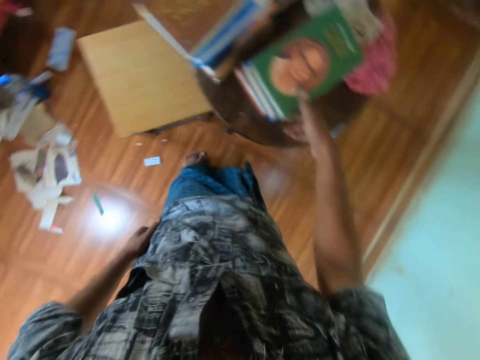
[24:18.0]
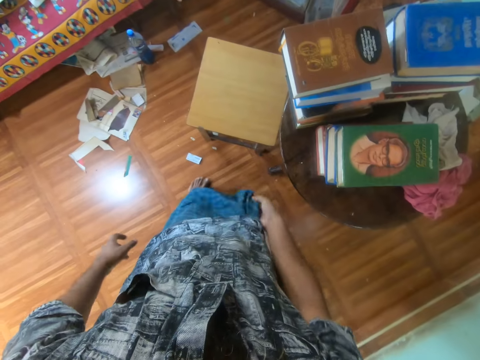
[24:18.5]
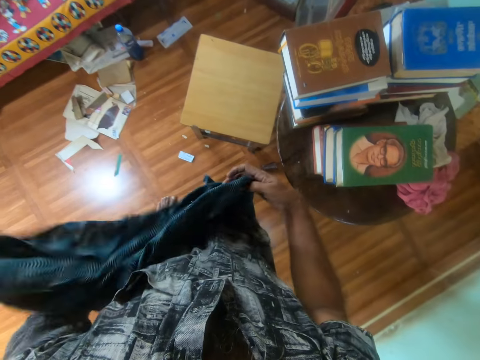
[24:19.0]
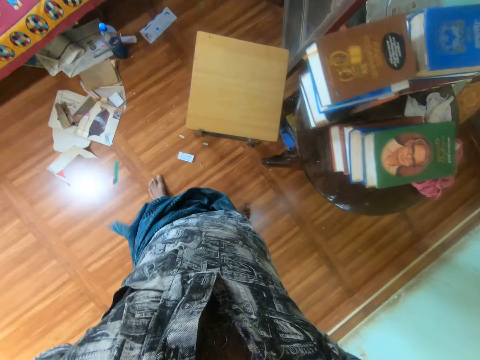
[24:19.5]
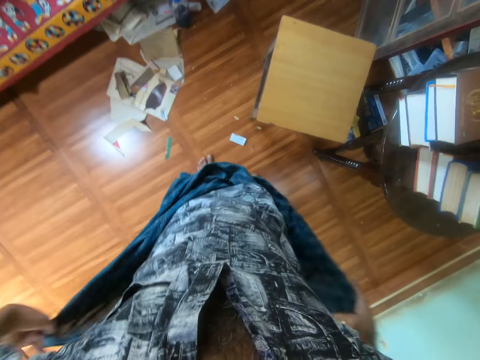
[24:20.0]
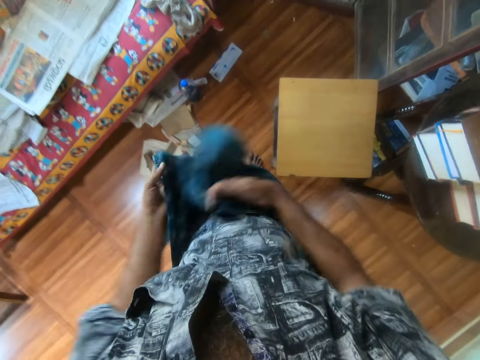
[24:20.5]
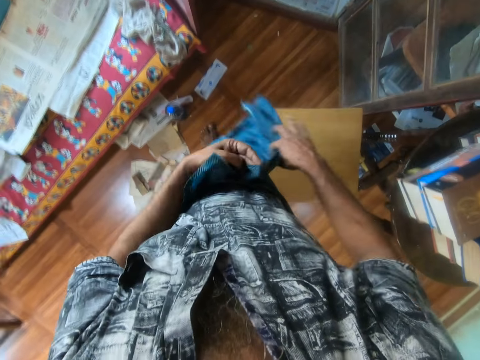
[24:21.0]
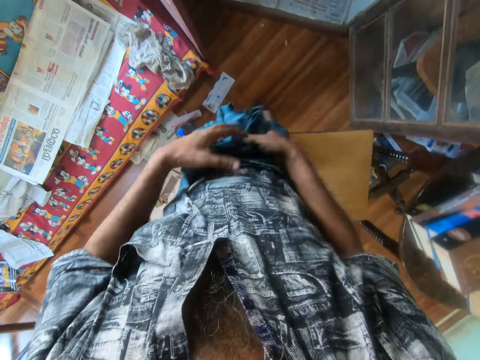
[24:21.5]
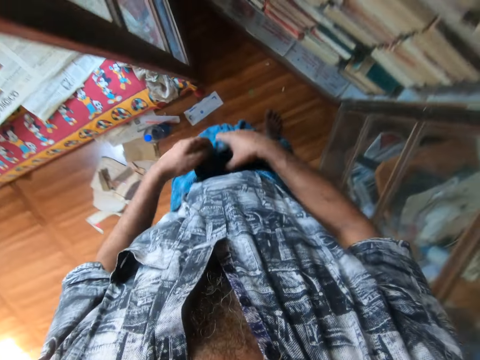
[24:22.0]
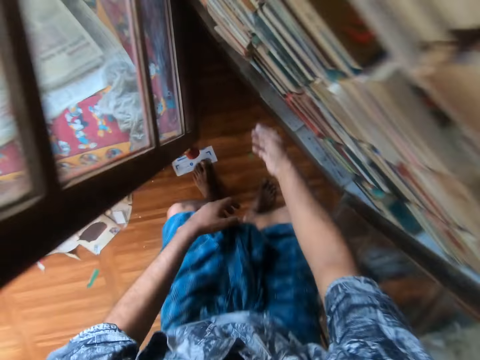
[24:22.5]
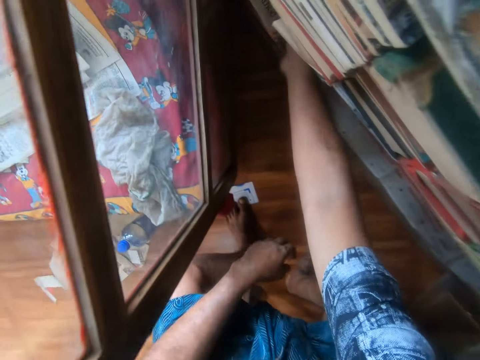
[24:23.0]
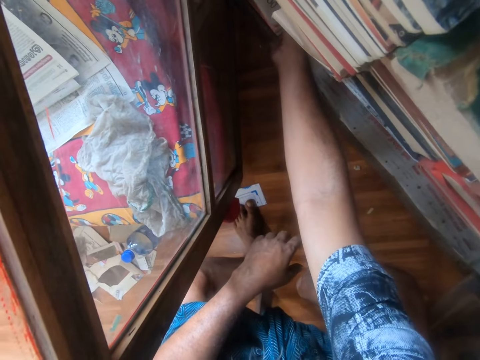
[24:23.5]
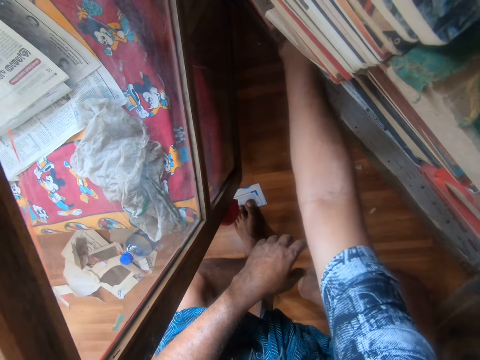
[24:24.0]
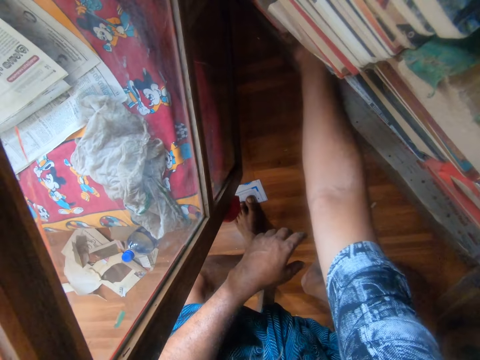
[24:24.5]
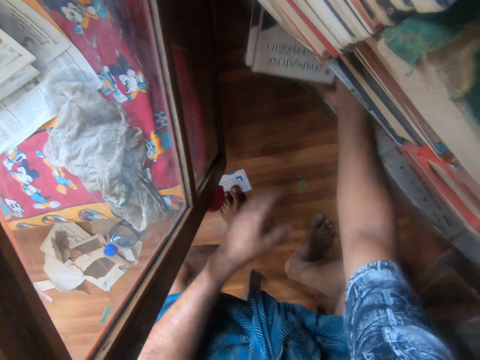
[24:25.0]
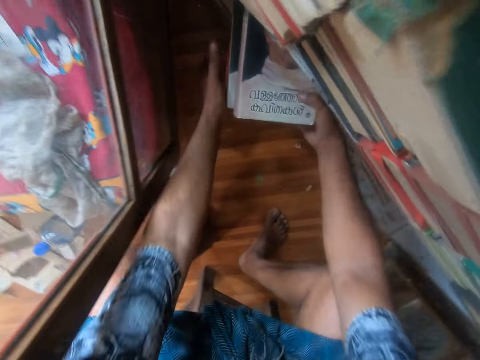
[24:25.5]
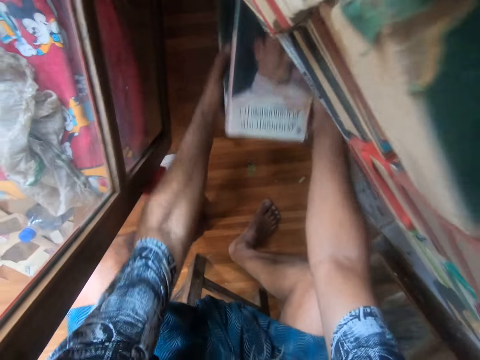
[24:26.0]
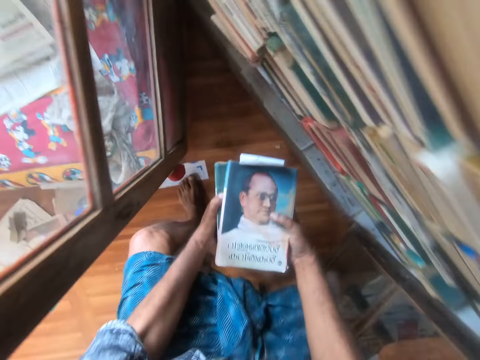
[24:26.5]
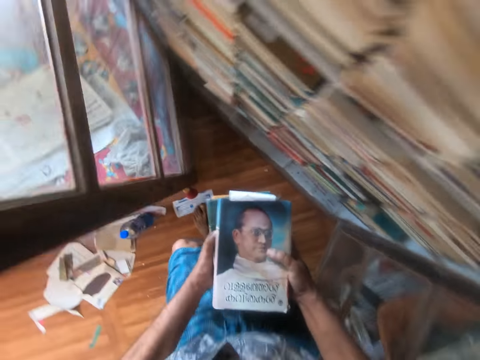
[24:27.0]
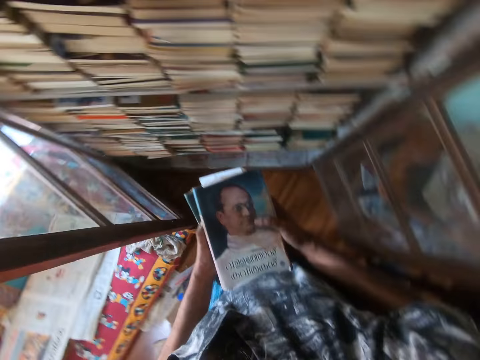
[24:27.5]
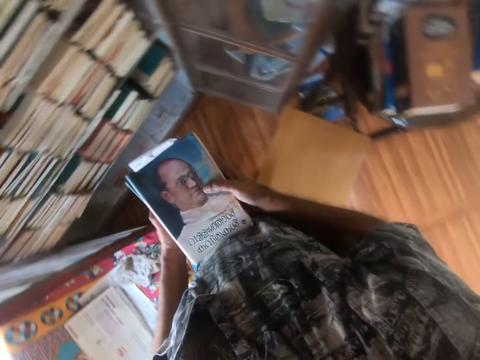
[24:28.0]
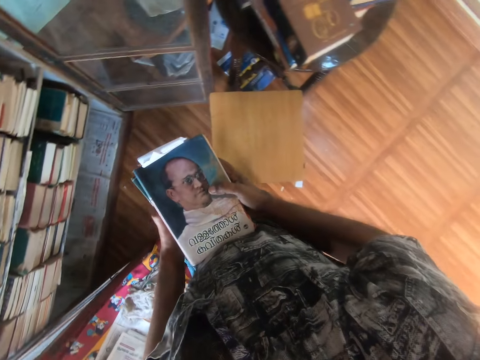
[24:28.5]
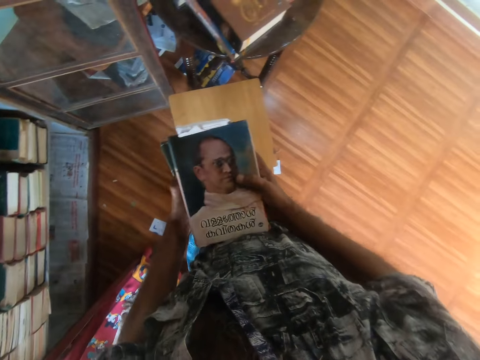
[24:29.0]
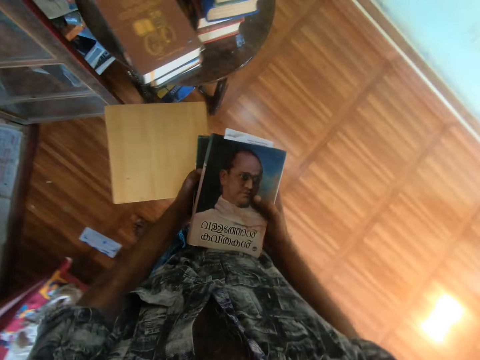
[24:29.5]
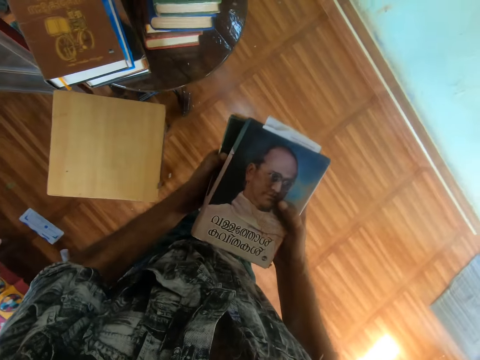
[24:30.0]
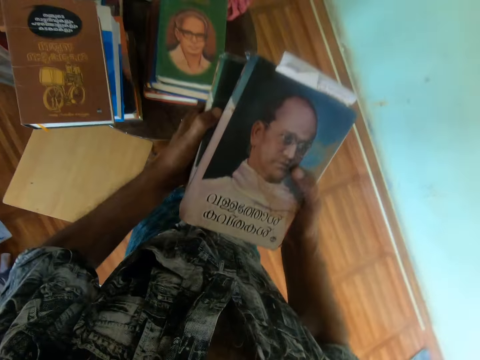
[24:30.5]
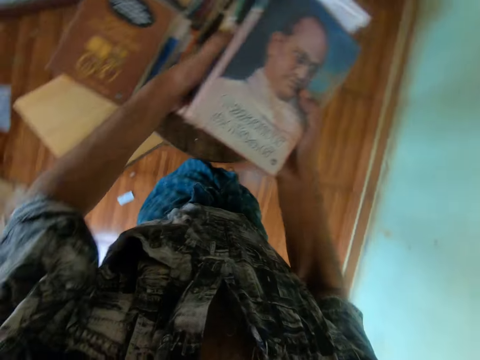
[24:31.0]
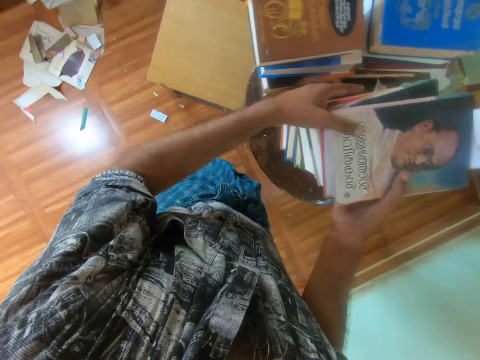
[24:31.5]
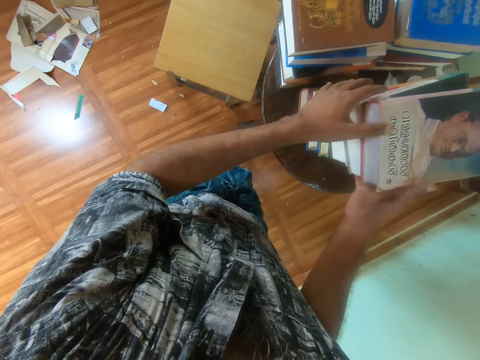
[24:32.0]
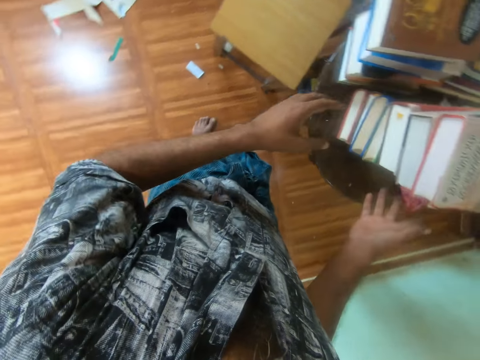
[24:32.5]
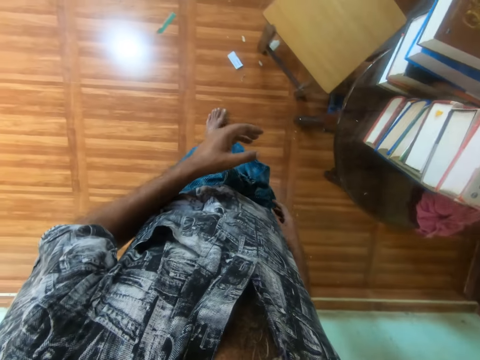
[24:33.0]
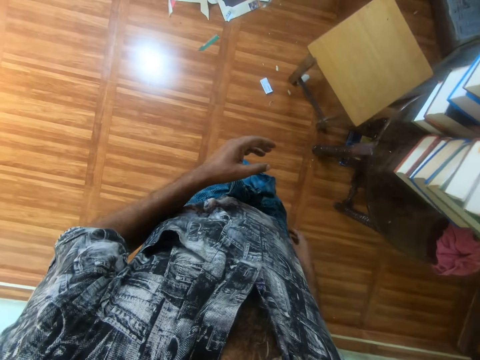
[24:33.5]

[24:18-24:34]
The camera wearer places the books on the table. He adjusts the cloth with his hands. He walks around the house. He twists his cloth with his hands. He sits on the chair. He removes the books from the book shelf. He holds the book with his hands. He arises from the chair. He carries the books with both hands. He walks around the house. He places the books on the table.

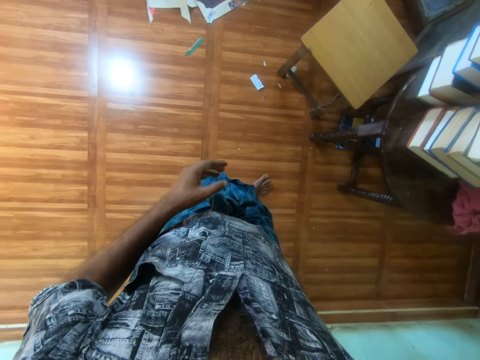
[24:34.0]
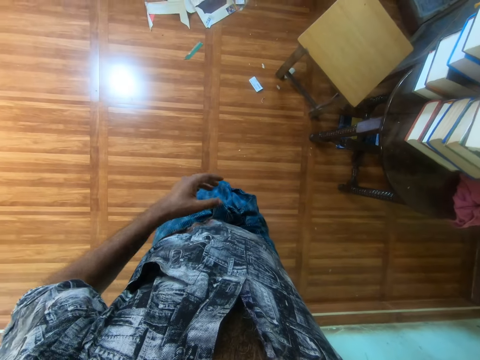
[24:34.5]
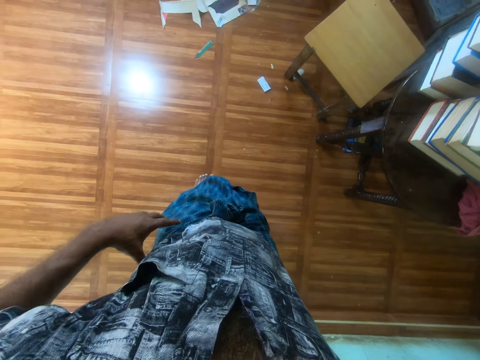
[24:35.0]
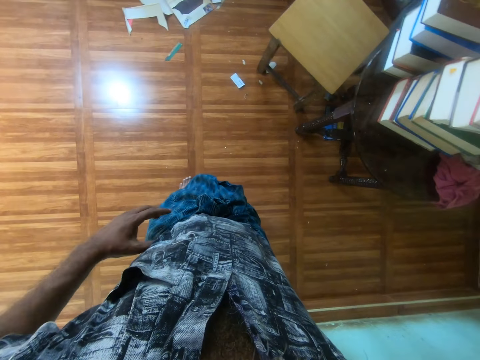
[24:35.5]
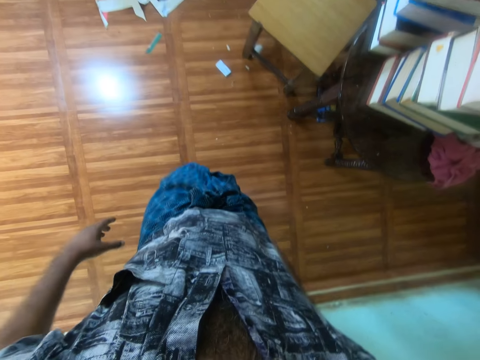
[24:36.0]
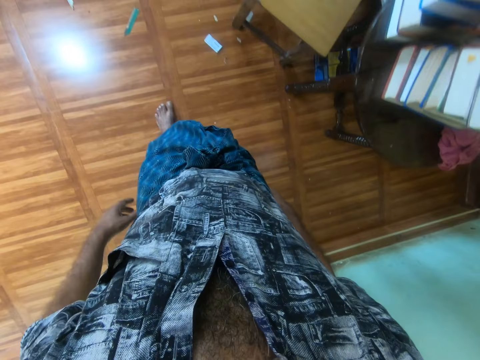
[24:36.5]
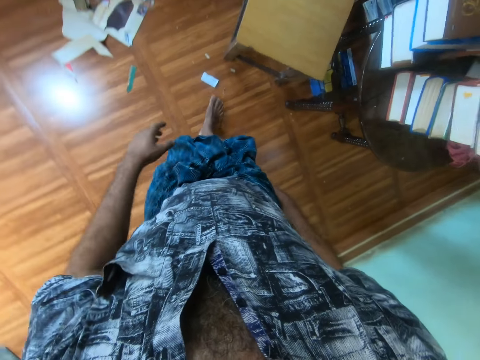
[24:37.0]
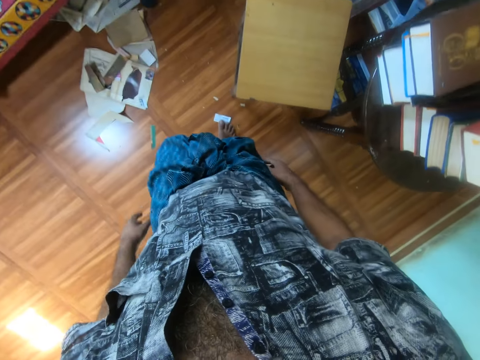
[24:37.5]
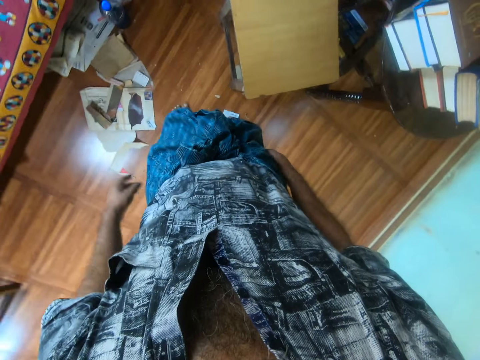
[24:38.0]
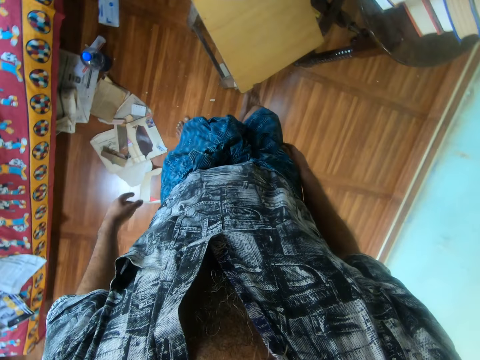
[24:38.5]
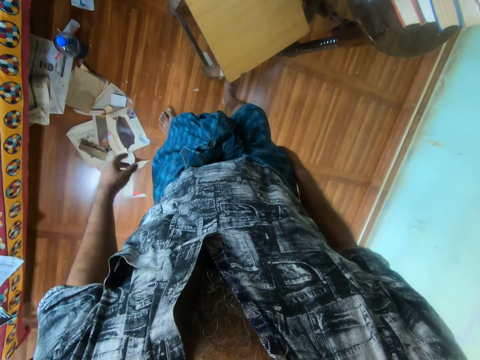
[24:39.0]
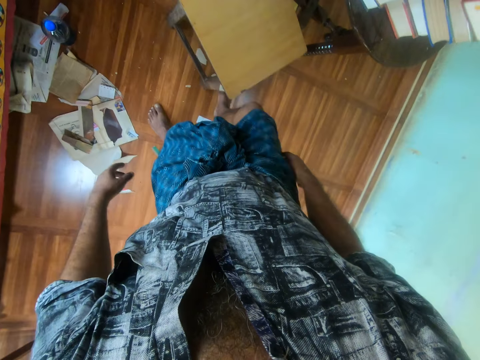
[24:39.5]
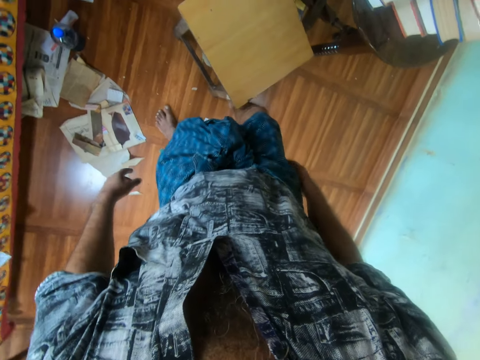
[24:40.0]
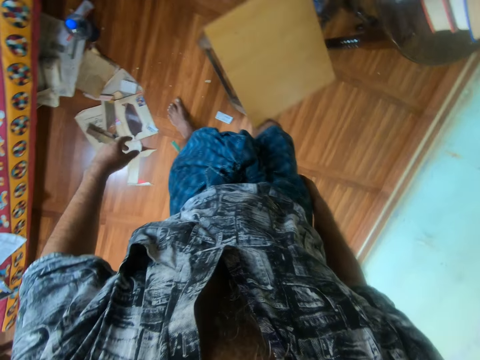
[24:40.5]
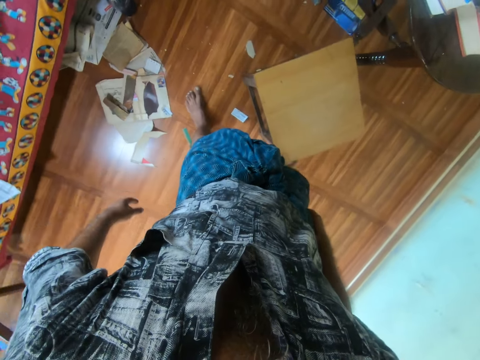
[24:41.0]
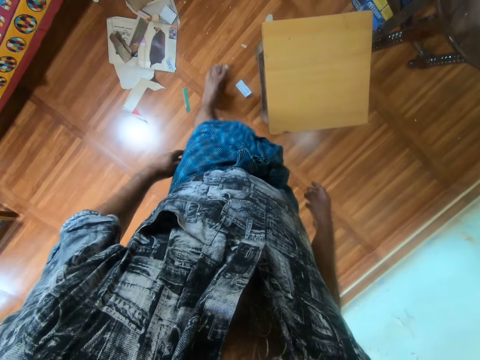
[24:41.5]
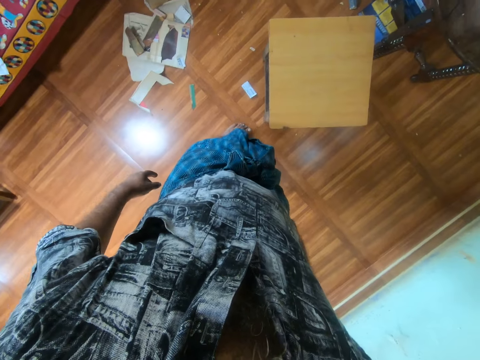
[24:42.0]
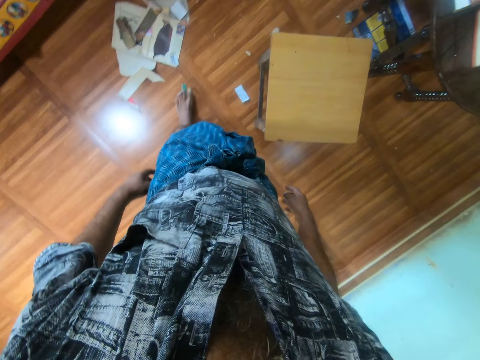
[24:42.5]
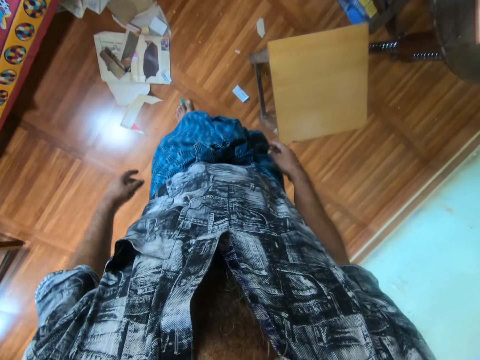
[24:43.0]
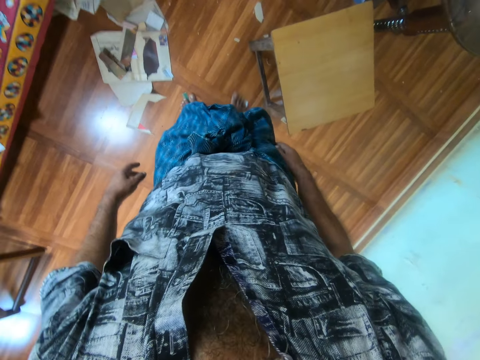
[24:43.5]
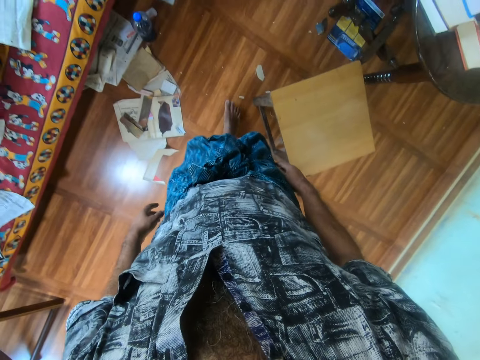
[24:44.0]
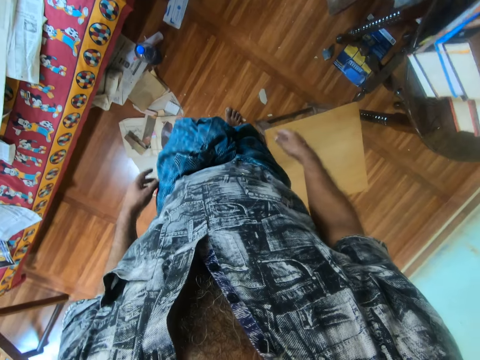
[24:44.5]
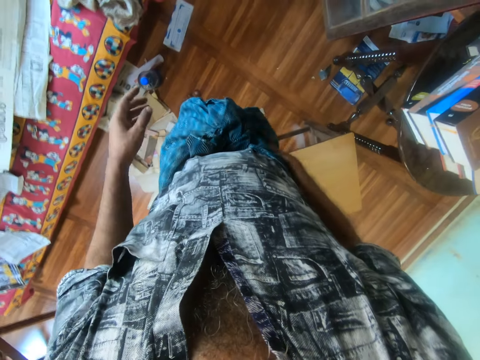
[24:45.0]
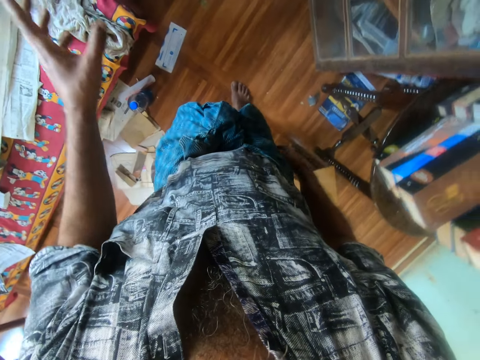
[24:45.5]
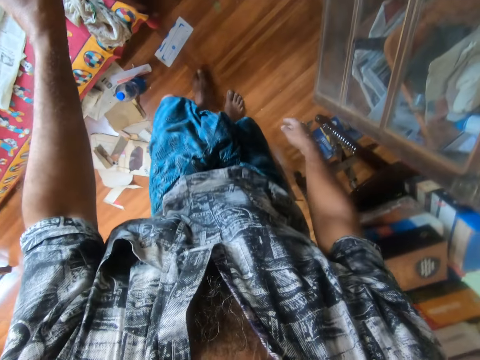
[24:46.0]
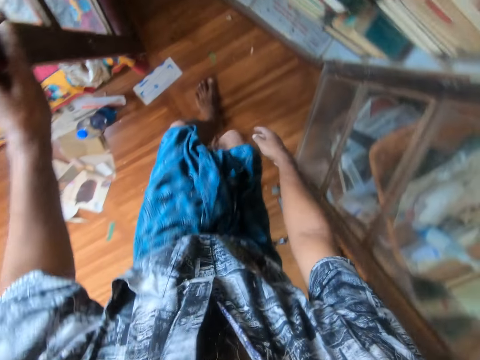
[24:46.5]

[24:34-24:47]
The camera wearer scratches his waist. He walks towards the book shelf. He moves the chair with his leg. He moves the papers with his leg. He walks around the house.
